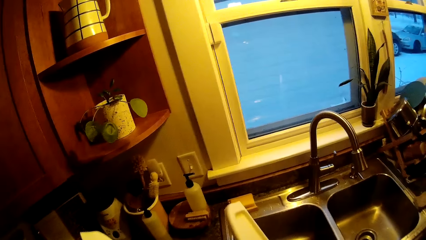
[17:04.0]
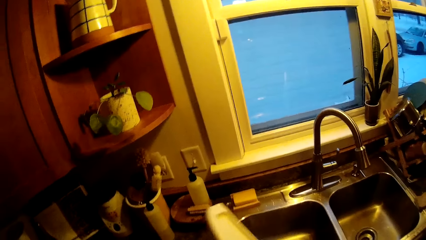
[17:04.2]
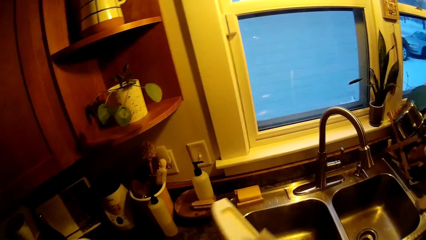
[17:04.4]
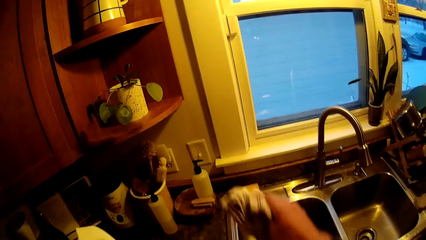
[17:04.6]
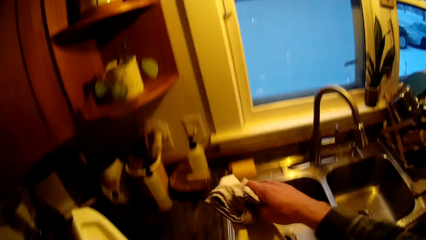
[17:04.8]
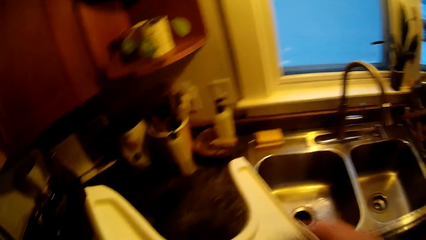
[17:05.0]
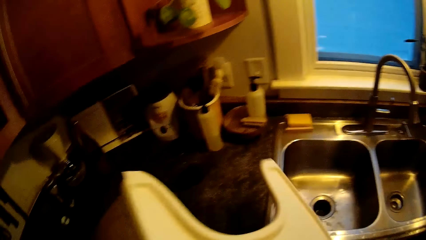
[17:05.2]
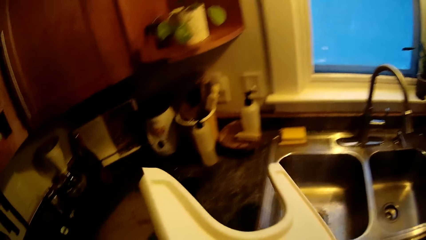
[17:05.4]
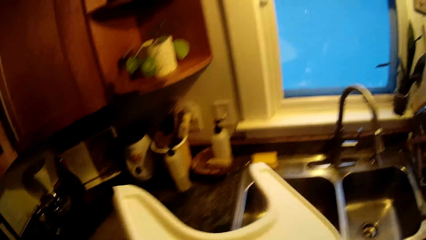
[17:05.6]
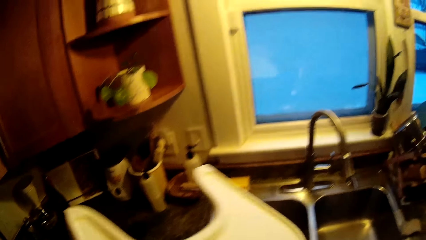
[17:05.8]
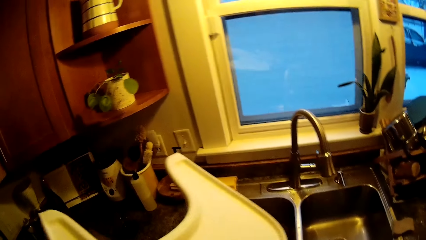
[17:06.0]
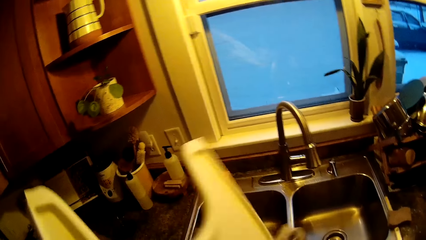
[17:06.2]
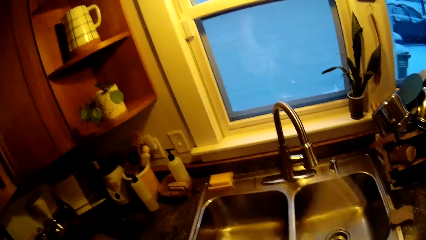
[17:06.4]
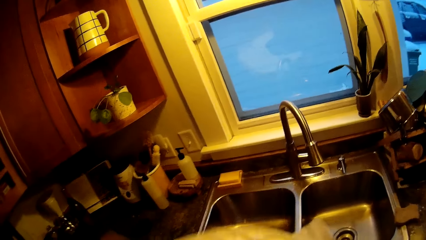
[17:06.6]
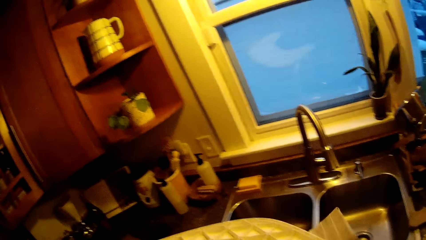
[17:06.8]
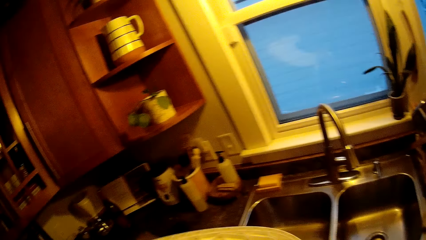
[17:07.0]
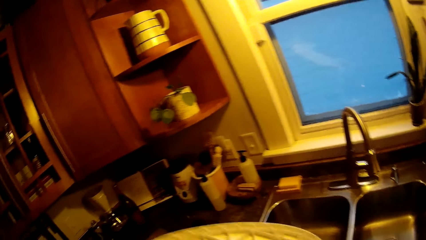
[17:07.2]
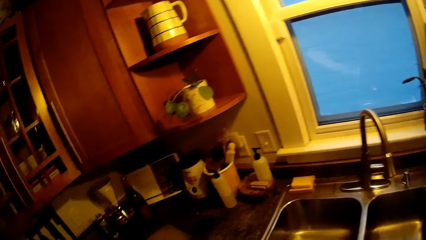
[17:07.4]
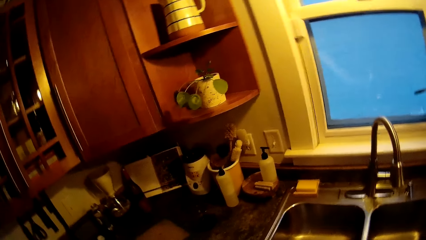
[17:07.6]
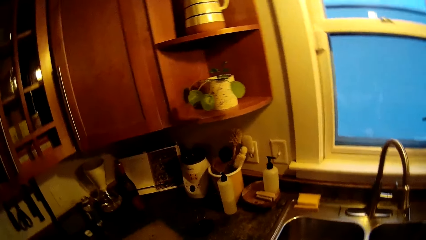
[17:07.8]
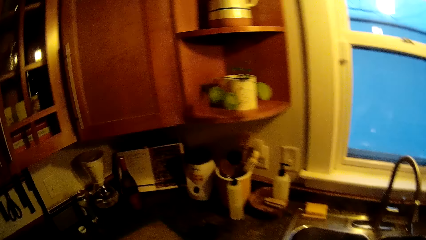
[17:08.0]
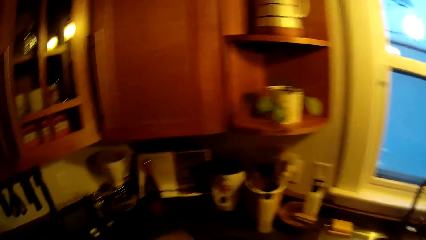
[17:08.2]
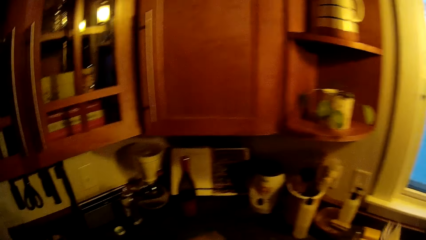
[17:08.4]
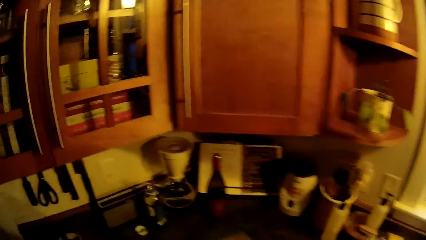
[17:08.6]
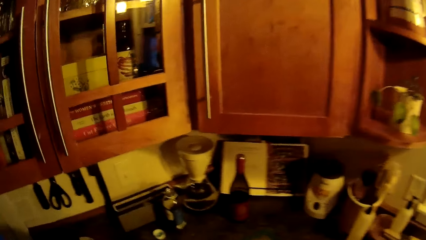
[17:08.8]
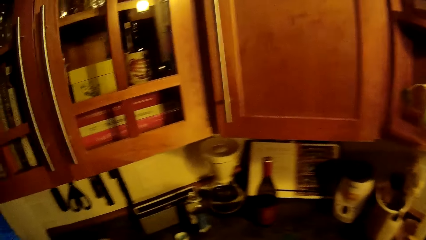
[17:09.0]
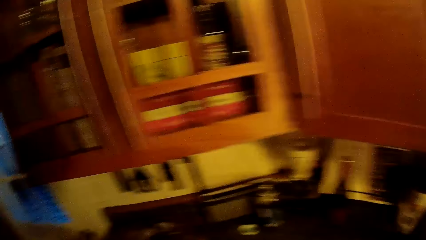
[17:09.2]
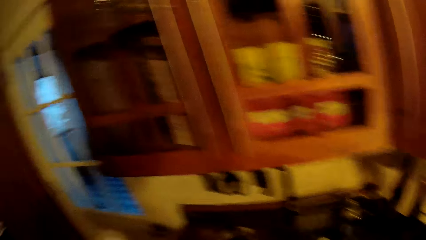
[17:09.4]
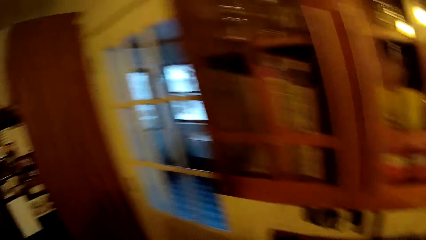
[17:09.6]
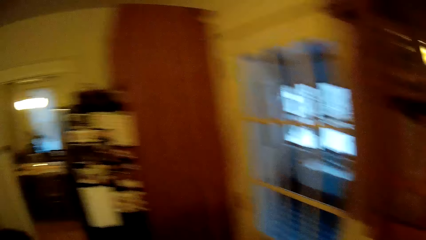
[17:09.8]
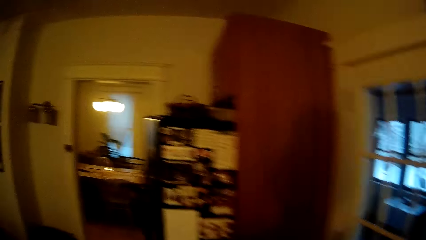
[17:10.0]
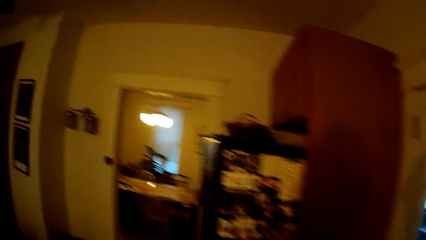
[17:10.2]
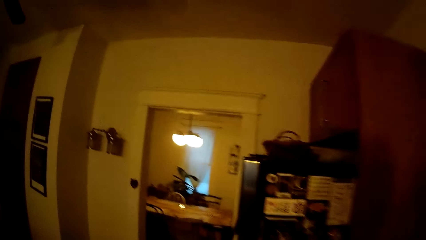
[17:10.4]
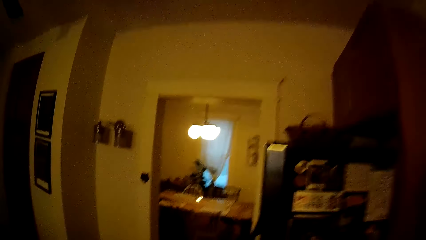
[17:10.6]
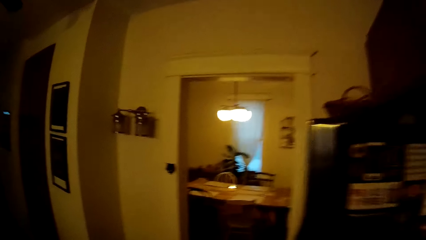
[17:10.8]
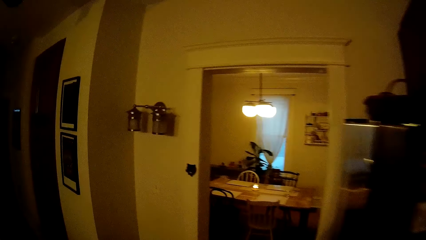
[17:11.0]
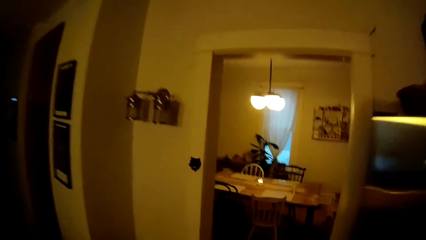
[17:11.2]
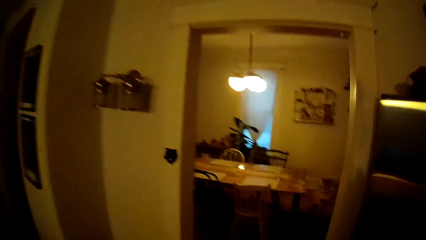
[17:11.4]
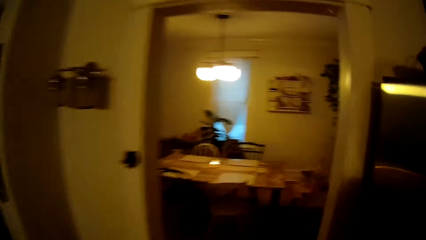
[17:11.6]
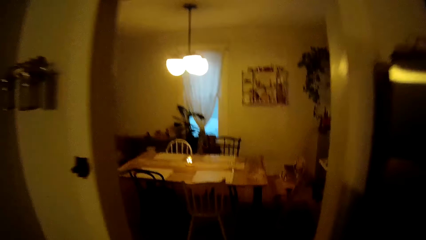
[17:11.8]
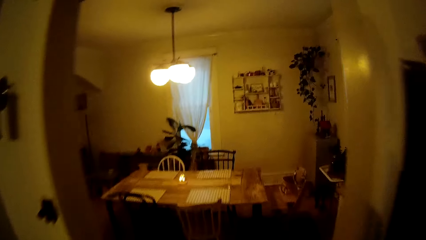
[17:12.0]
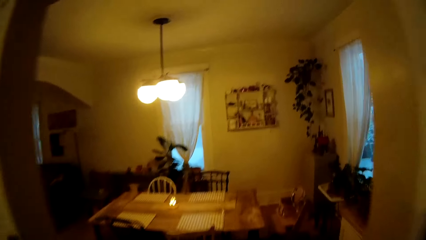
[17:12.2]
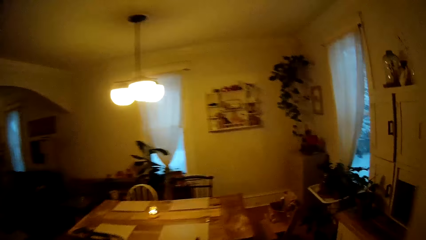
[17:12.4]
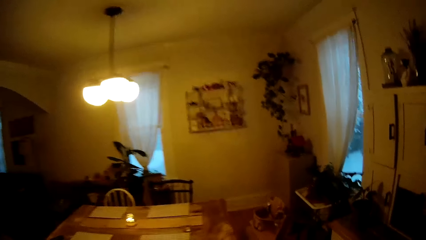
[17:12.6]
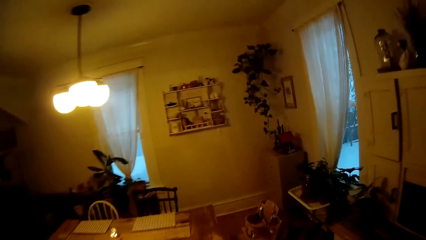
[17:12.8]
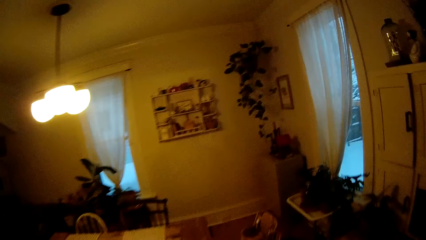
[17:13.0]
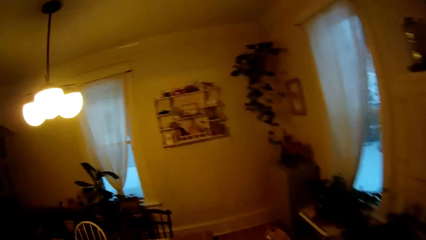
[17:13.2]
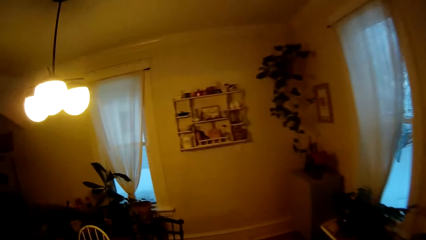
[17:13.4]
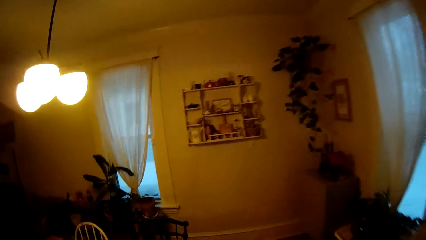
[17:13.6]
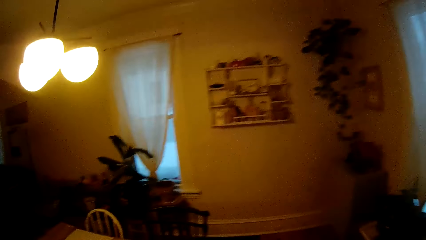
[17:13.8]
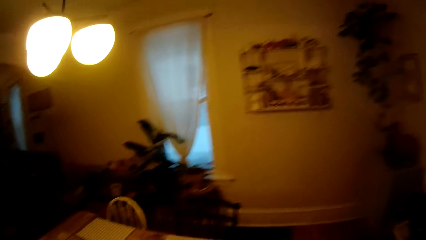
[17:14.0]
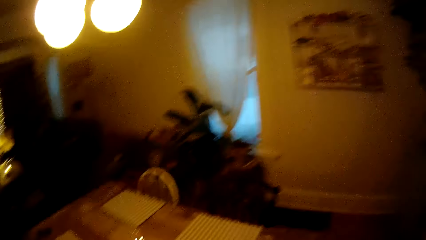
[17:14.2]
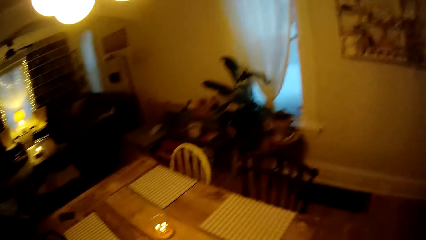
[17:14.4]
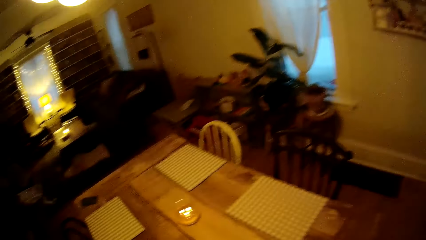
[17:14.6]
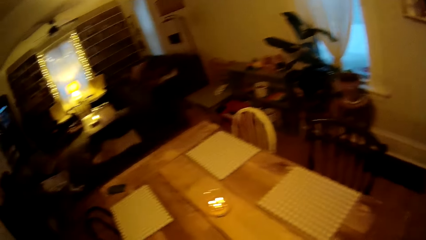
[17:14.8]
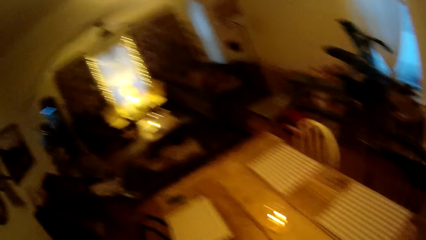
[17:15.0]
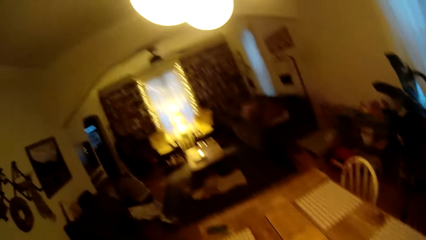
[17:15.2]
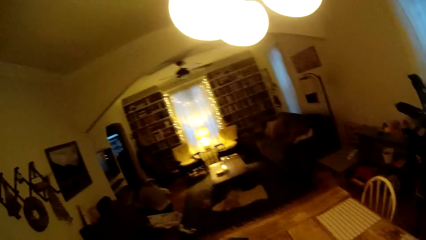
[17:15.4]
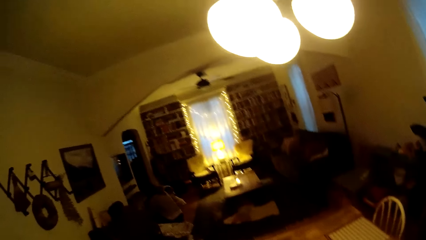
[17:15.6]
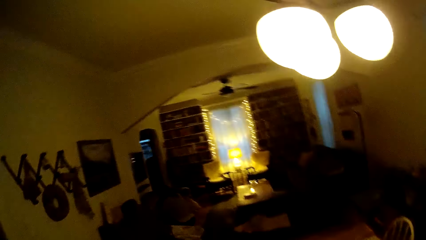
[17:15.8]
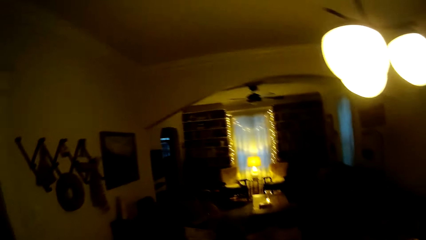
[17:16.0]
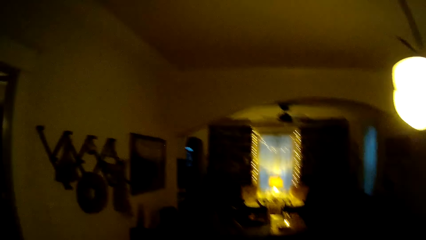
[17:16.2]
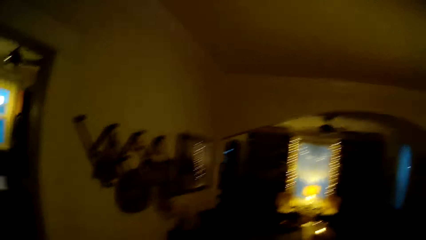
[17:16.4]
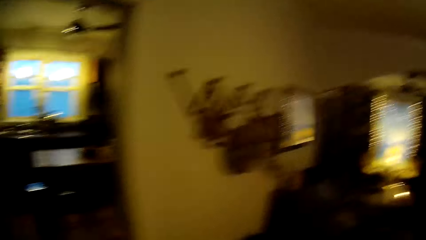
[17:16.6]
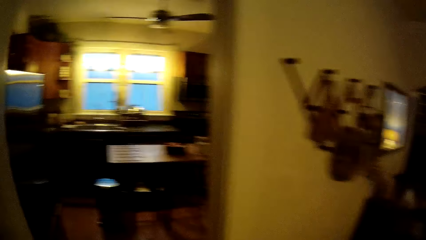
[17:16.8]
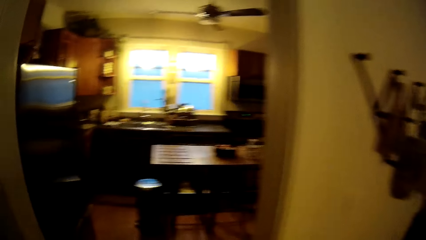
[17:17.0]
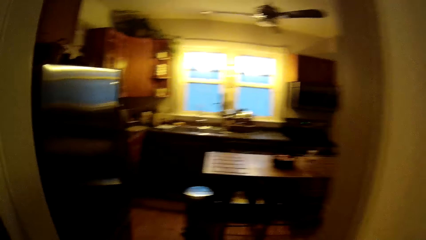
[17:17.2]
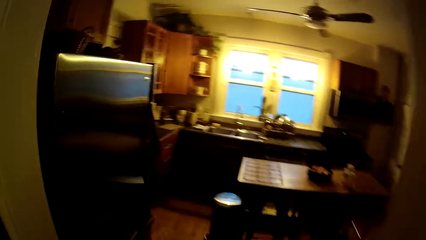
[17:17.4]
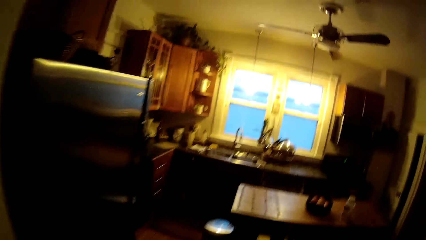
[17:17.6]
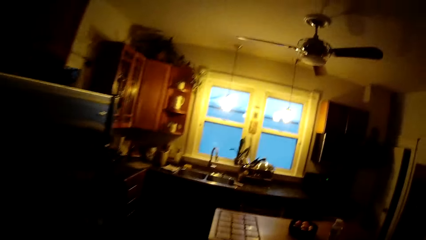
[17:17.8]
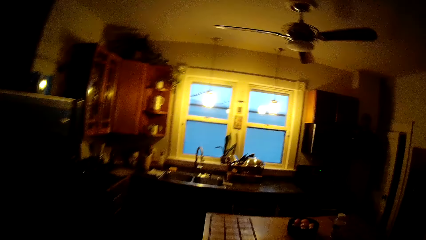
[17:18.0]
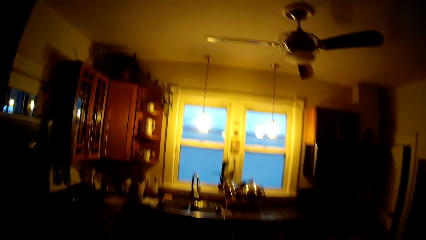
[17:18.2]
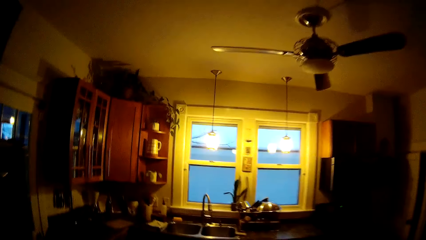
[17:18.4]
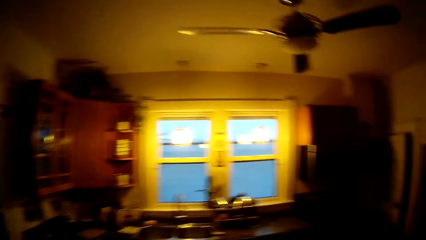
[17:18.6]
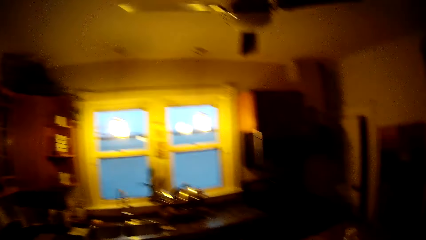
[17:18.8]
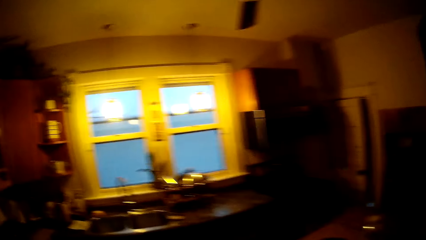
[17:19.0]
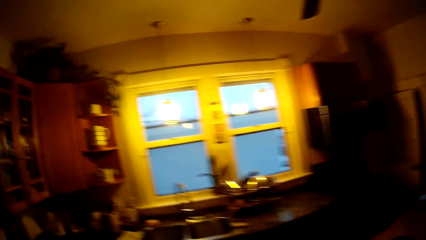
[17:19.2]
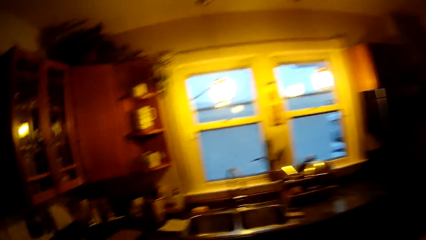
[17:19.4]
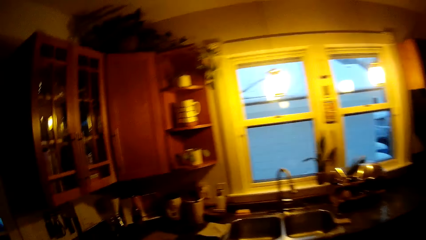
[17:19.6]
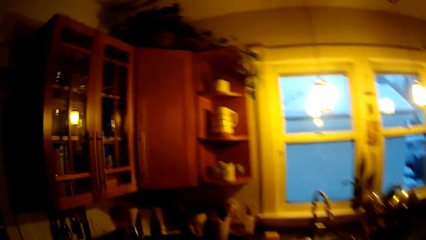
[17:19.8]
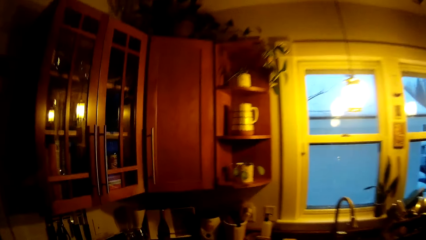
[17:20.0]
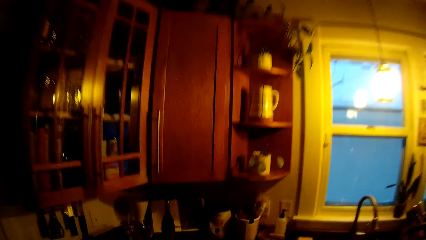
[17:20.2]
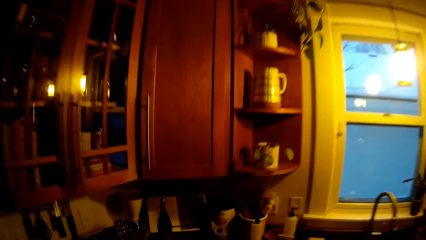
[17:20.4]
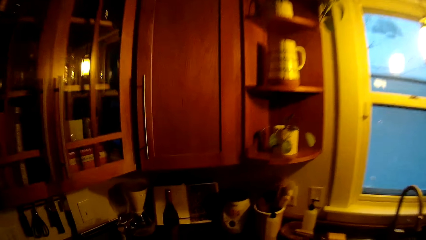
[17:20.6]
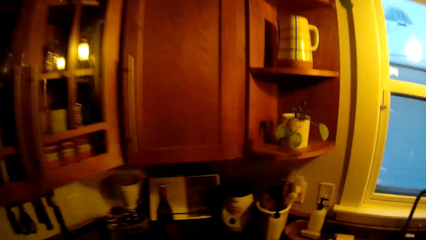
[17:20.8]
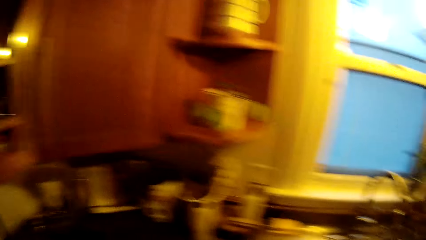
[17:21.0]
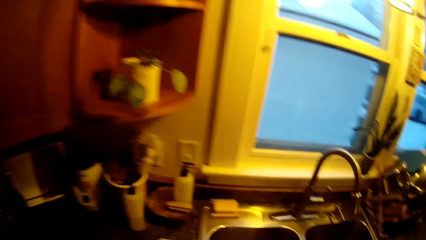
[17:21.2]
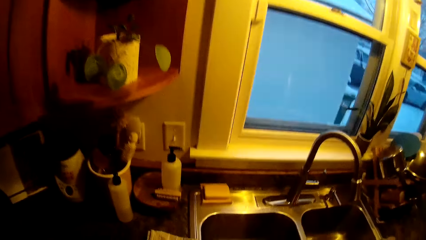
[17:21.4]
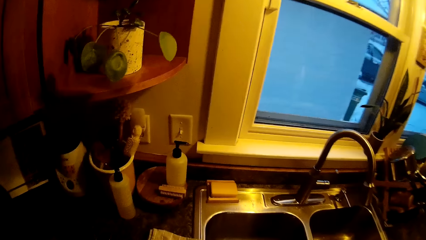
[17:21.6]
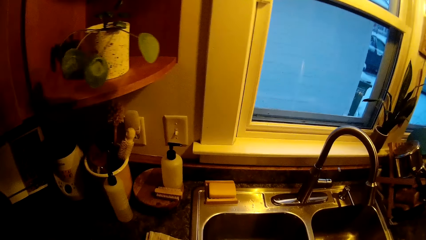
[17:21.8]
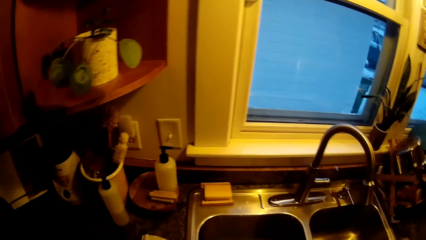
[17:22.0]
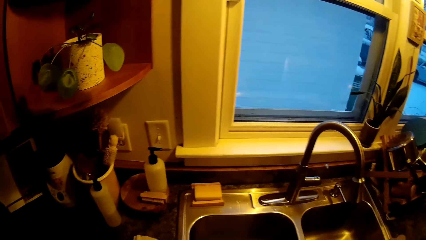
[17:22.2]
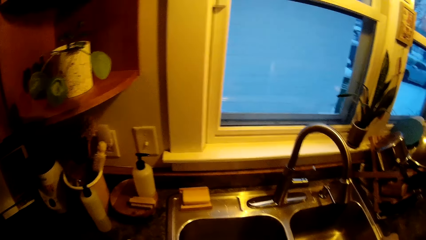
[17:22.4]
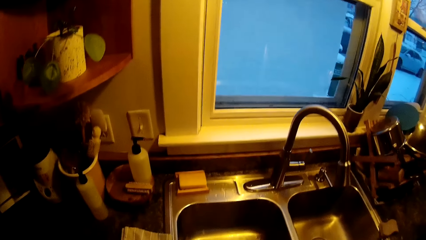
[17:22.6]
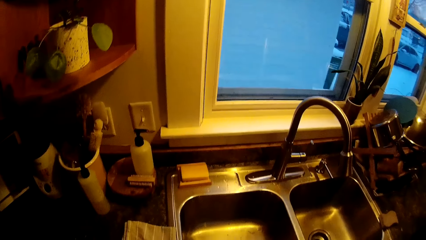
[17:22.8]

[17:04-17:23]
The camera wearer wipes. They walk into a dining area from a kitchen. They walk into the kitchen from the dining area.
